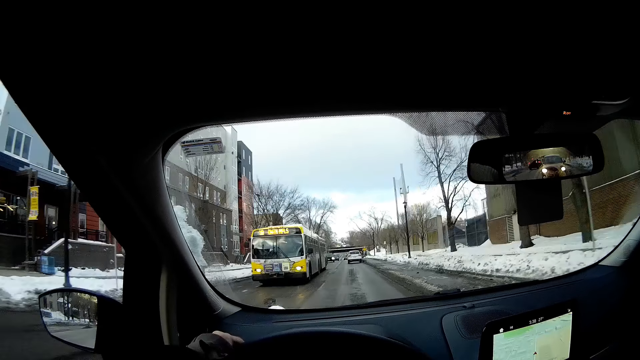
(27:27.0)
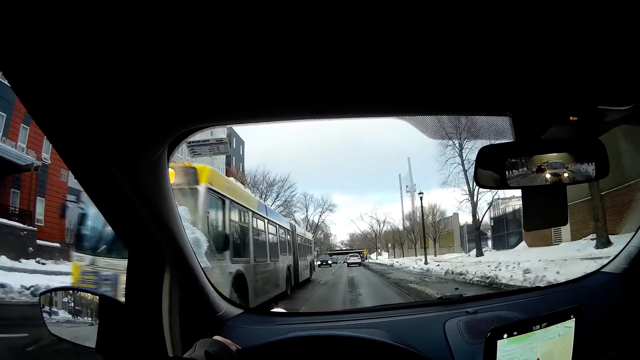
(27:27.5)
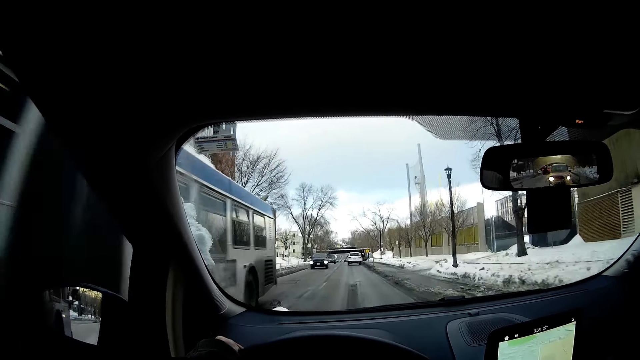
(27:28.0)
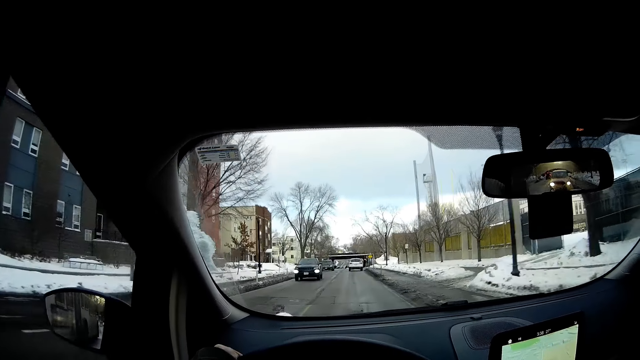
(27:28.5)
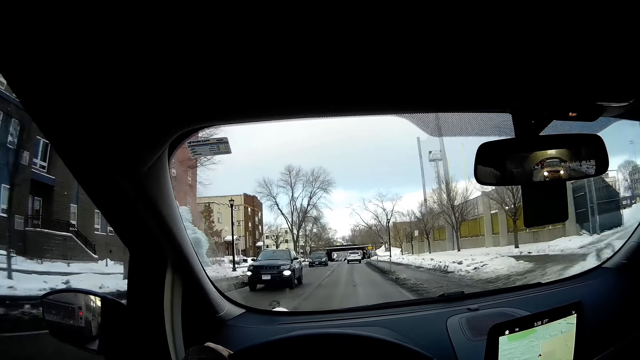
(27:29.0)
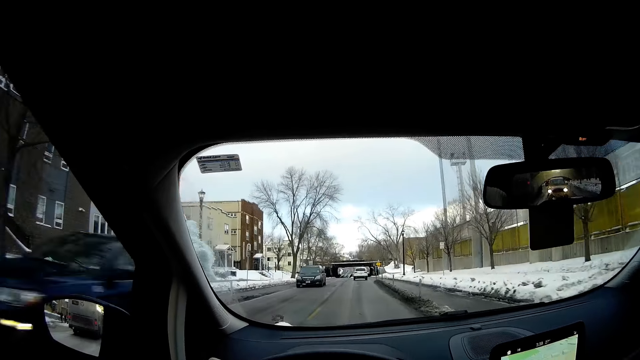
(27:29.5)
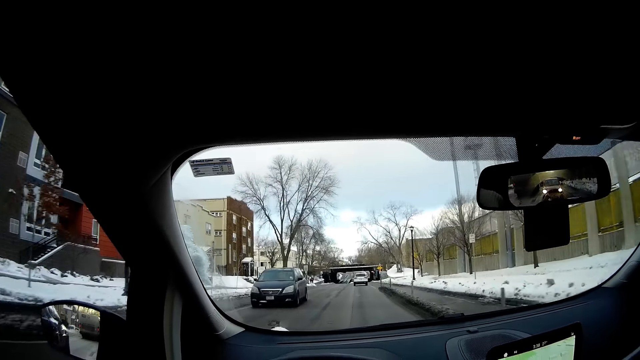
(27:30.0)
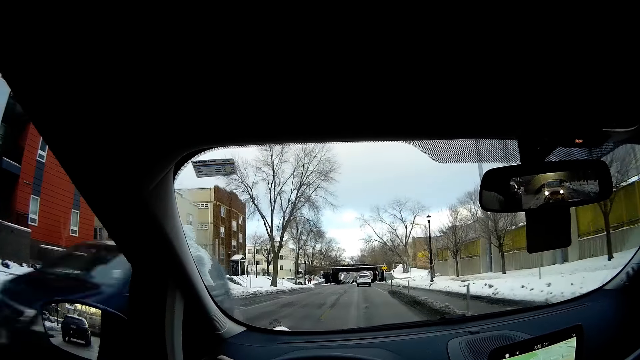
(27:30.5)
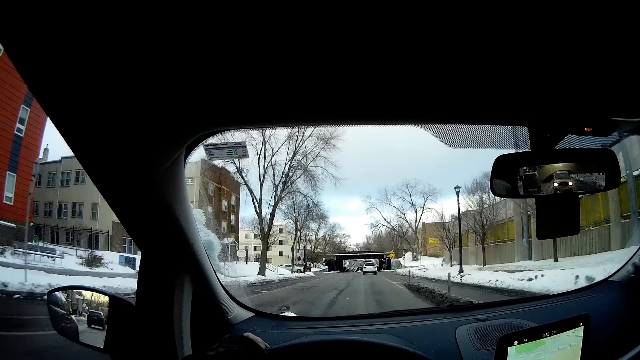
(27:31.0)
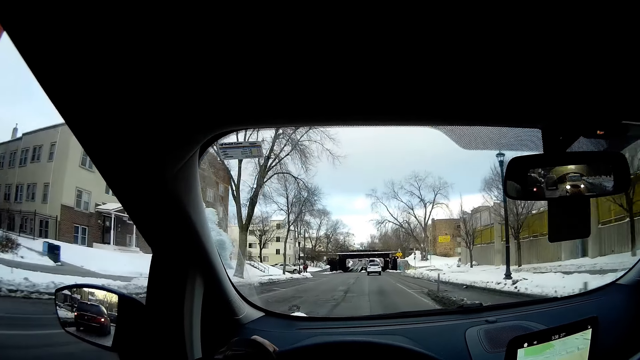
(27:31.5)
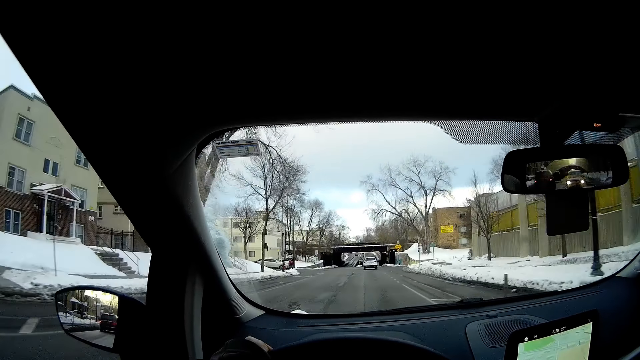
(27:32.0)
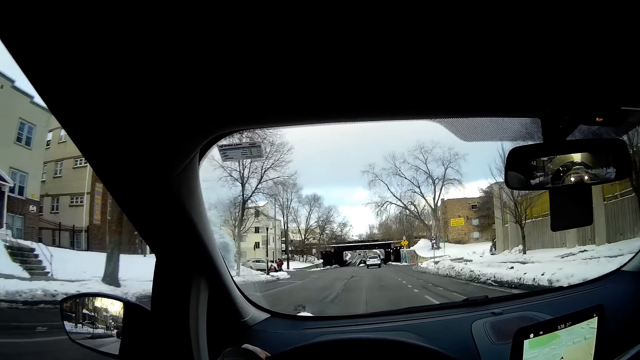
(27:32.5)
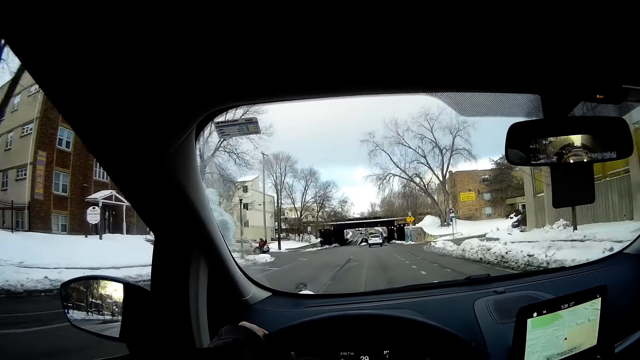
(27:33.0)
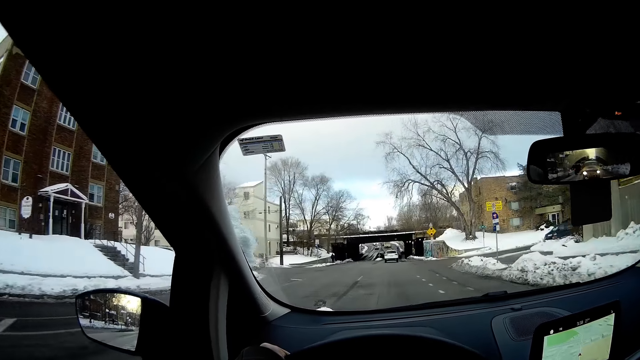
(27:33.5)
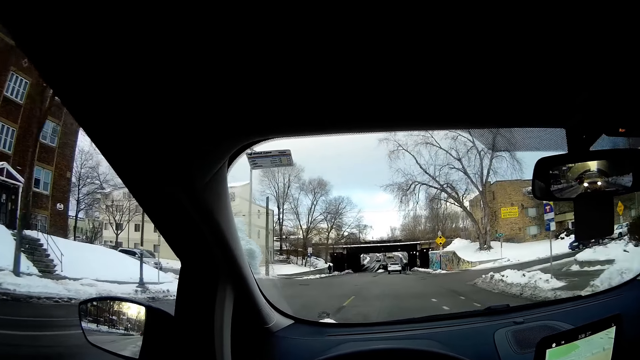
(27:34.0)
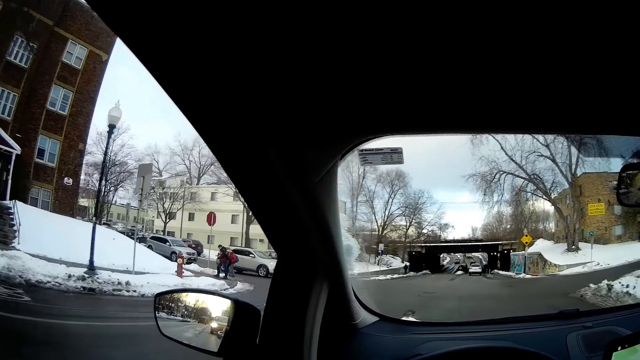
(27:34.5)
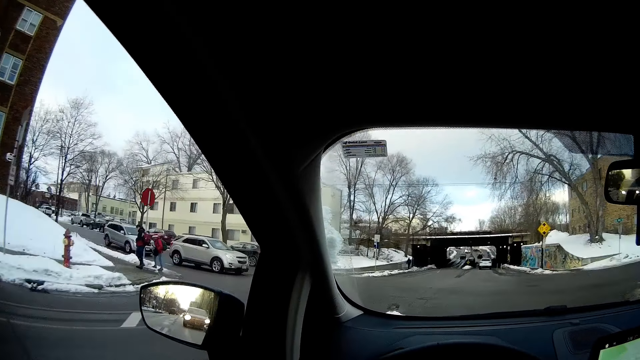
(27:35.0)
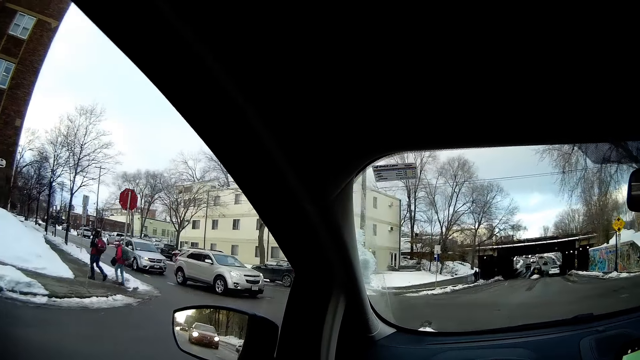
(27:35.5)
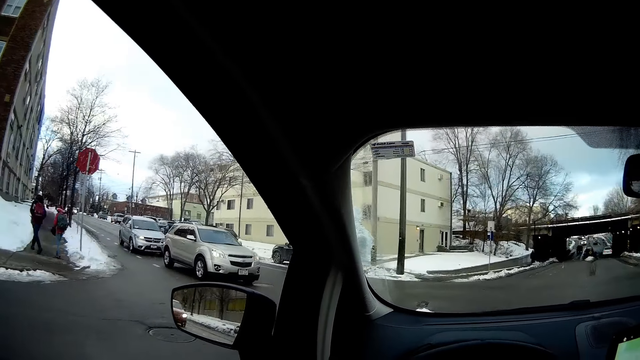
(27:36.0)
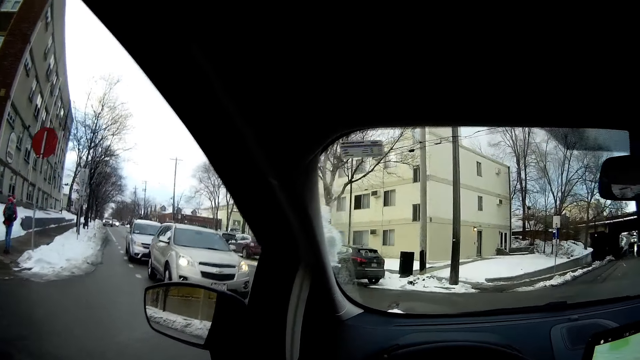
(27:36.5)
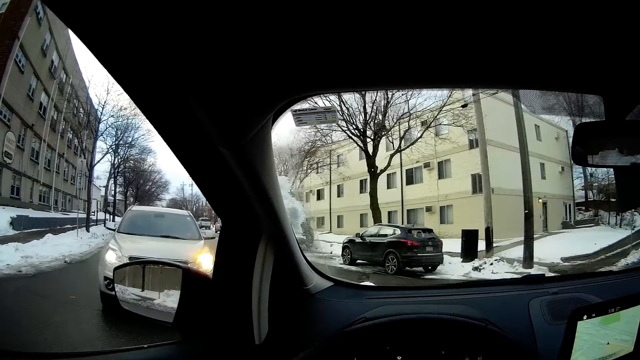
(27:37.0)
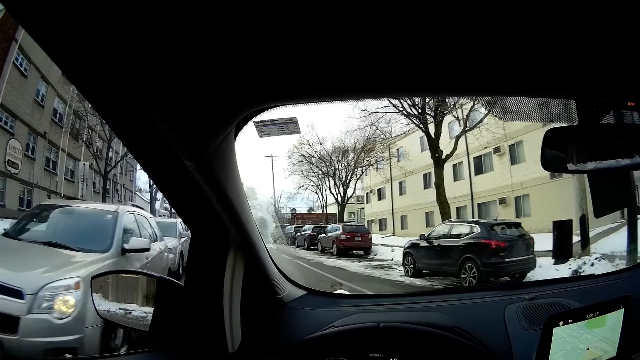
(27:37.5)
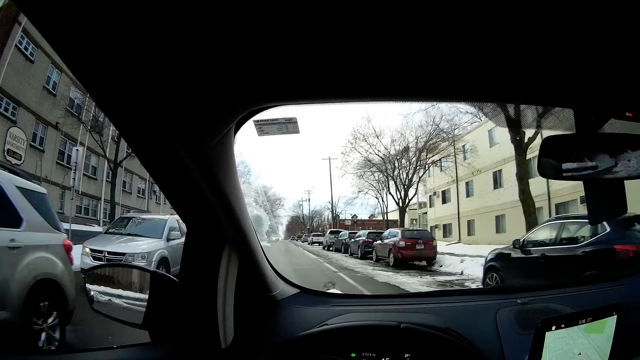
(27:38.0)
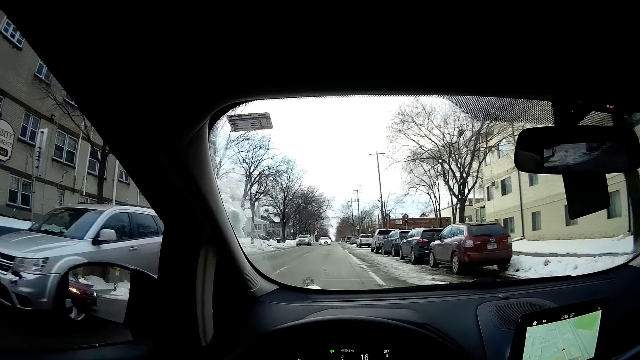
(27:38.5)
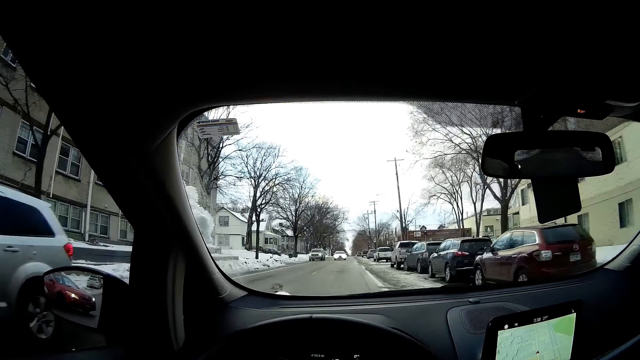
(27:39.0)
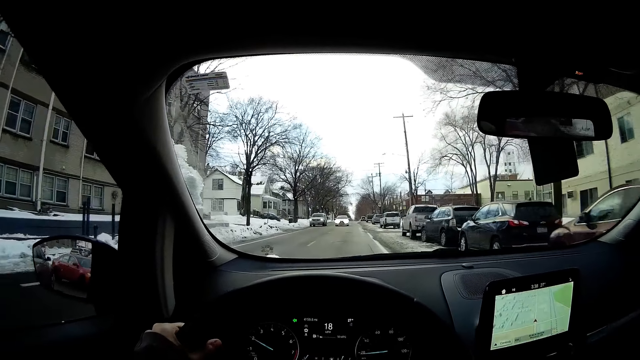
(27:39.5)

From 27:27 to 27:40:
A bus drives past the camera wearer. A black car drives past them. A black car drives past them again. They look around and drive the car.

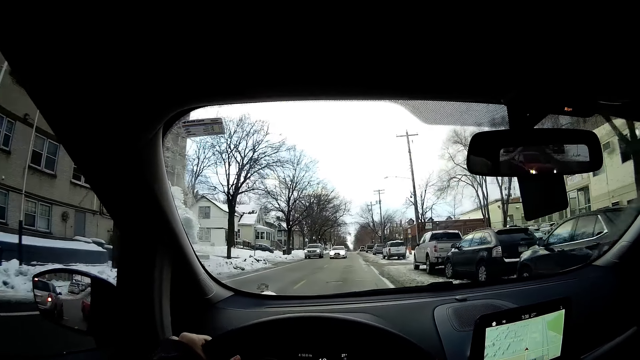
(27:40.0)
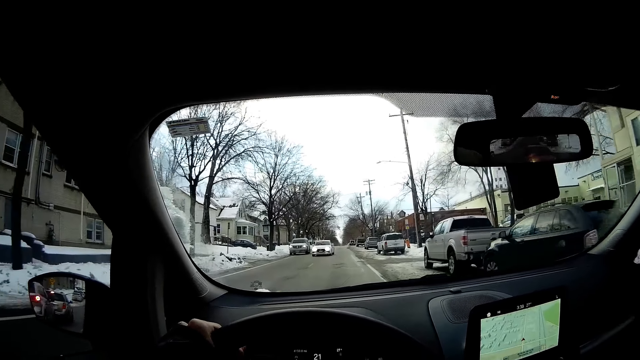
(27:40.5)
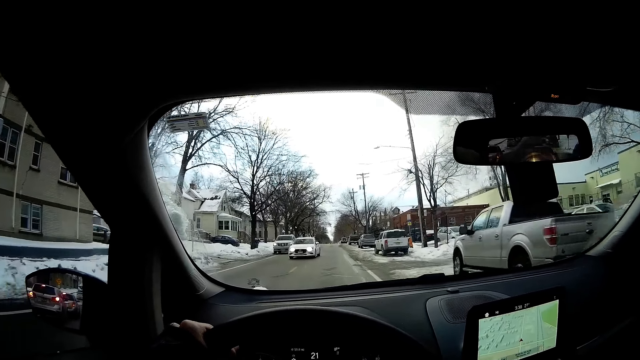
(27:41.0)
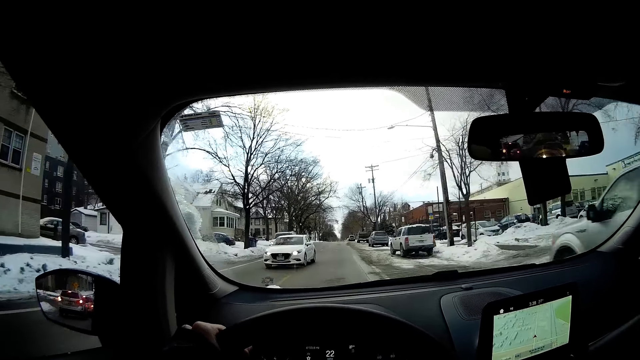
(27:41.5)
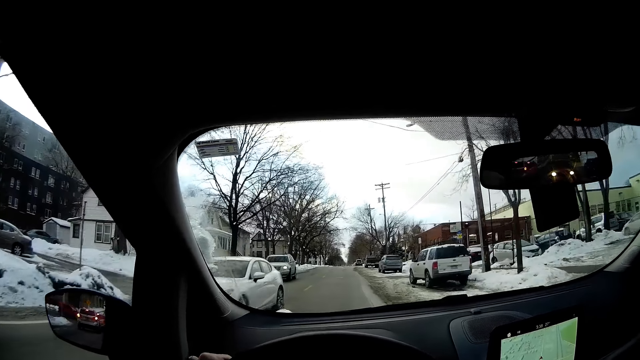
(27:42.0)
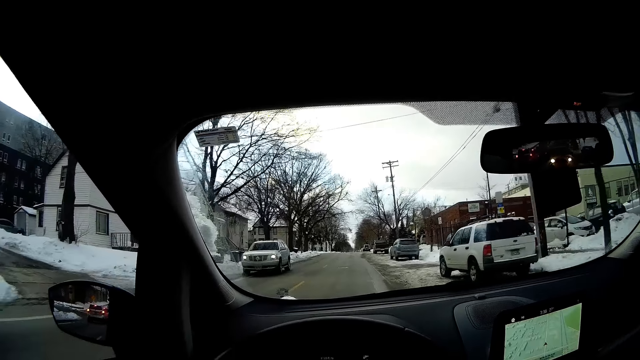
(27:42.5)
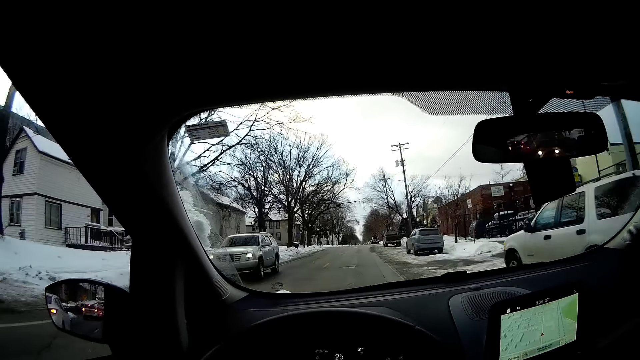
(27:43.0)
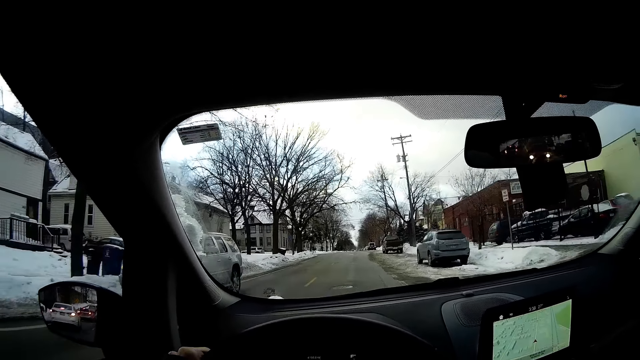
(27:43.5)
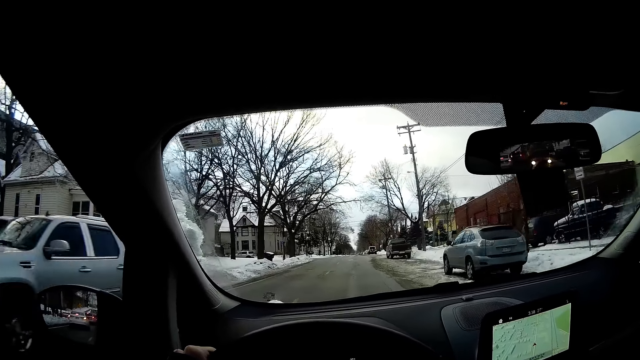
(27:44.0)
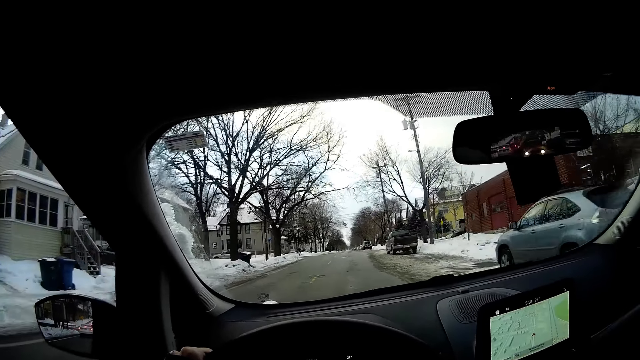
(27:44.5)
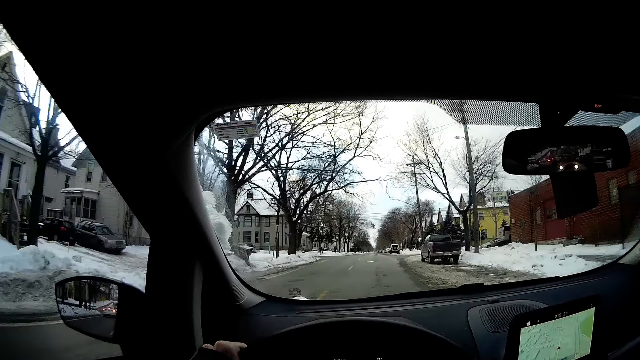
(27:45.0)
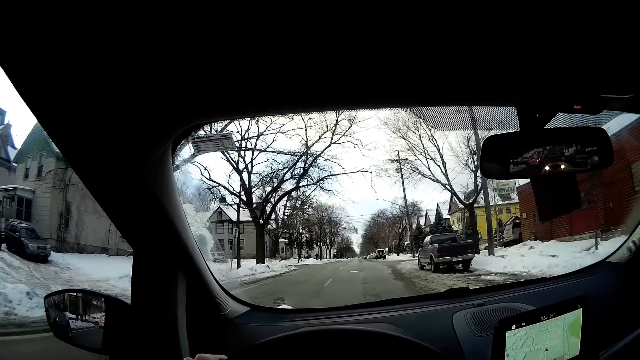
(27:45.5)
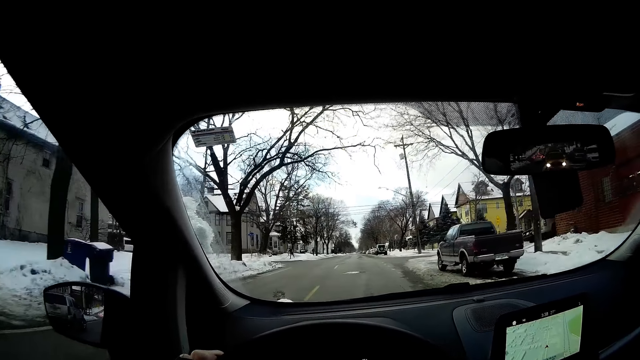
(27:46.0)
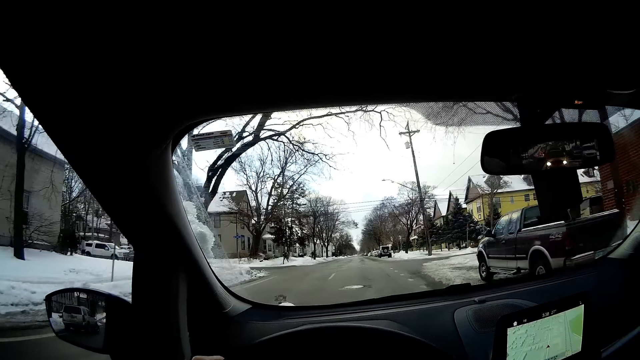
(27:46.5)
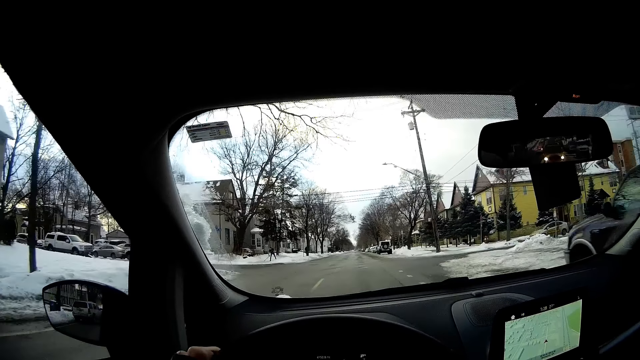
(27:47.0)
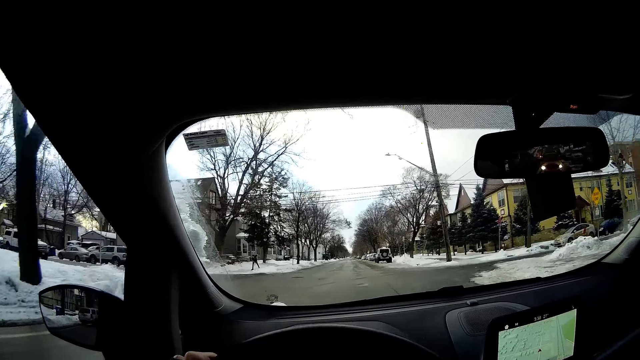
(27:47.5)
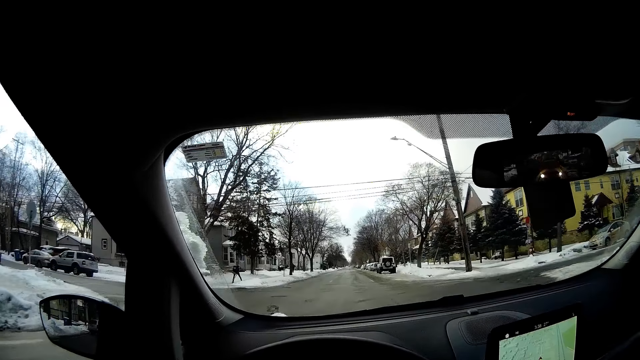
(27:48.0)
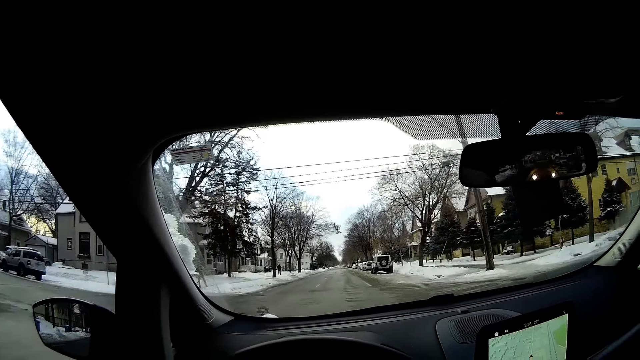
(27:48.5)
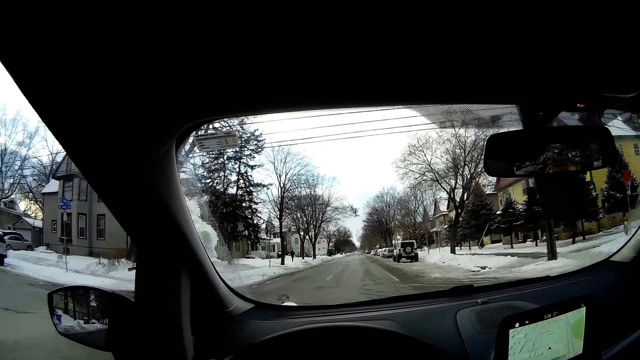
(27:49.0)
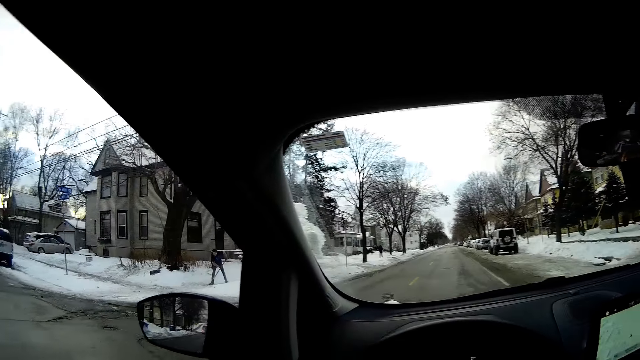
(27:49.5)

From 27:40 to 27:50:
A white car drives past the camera wearer.
